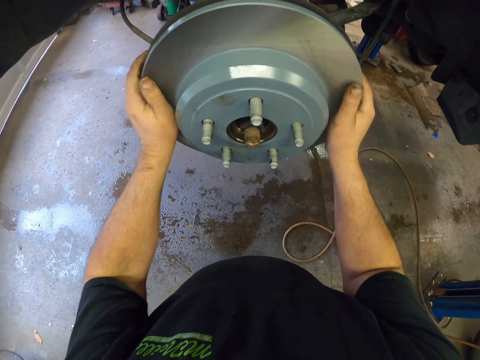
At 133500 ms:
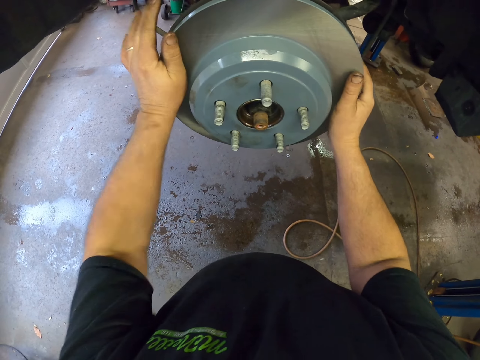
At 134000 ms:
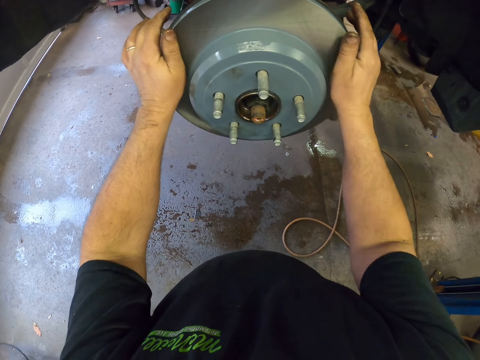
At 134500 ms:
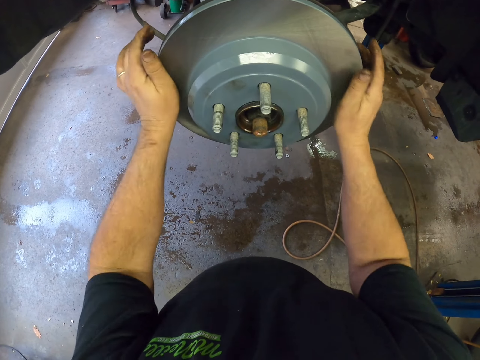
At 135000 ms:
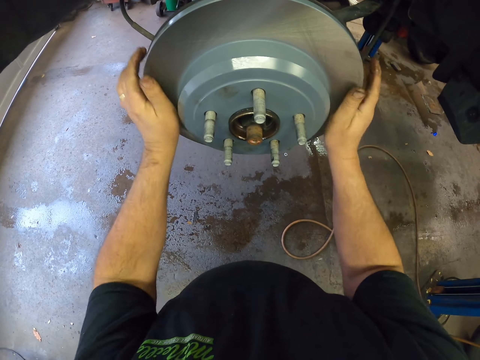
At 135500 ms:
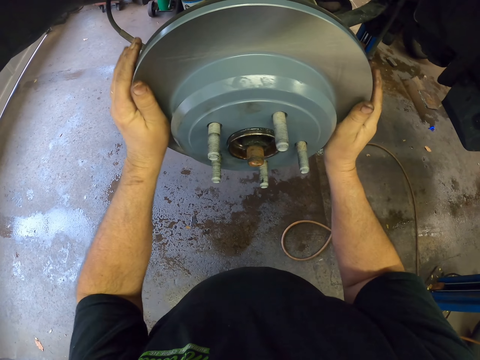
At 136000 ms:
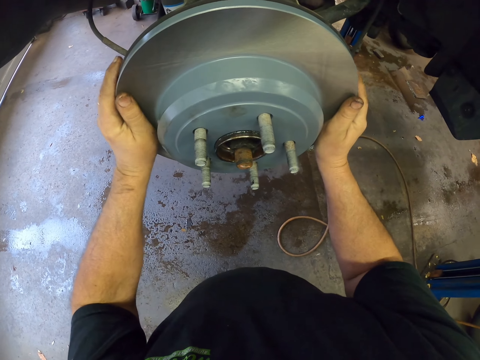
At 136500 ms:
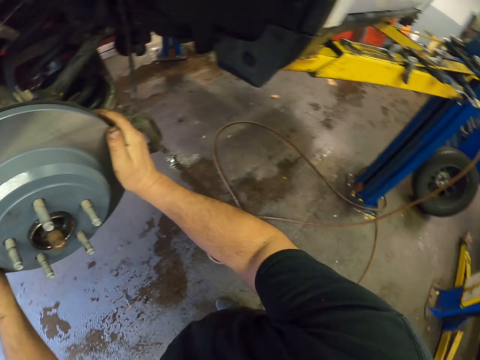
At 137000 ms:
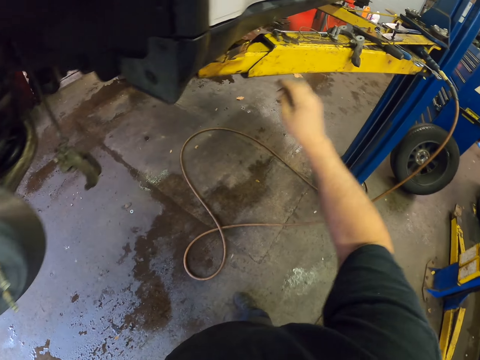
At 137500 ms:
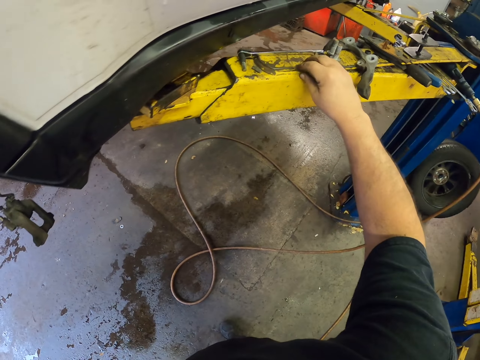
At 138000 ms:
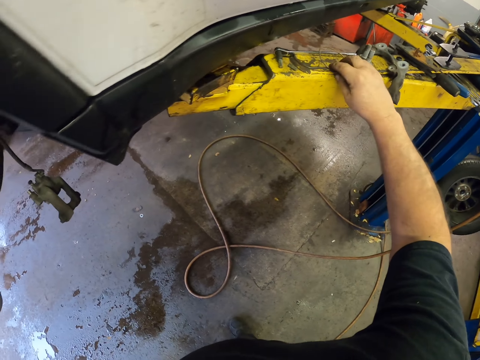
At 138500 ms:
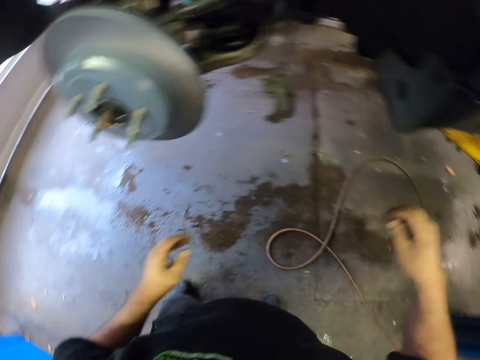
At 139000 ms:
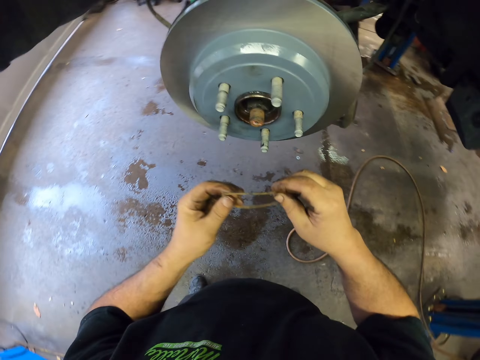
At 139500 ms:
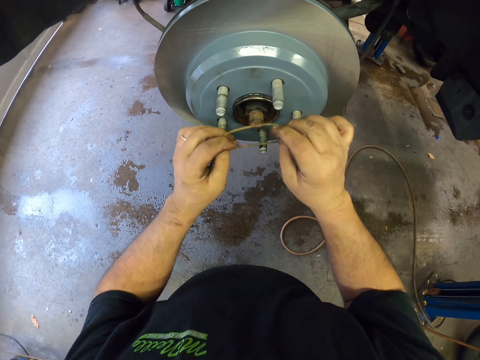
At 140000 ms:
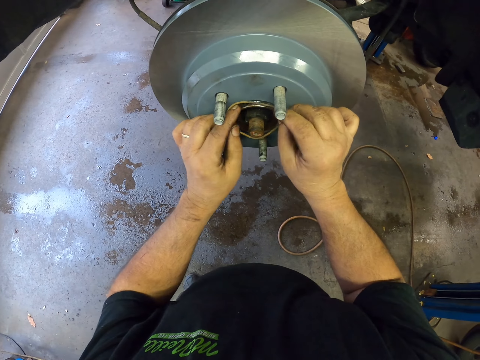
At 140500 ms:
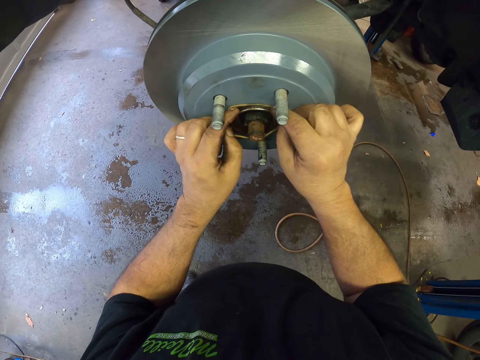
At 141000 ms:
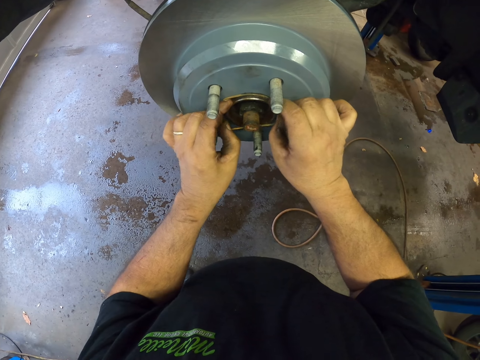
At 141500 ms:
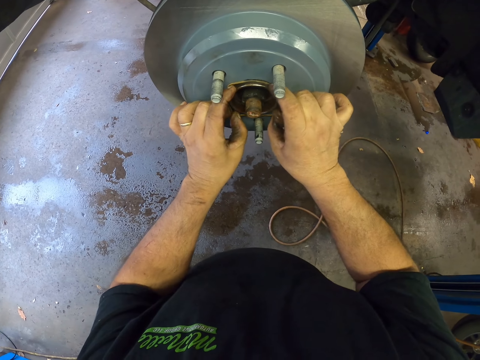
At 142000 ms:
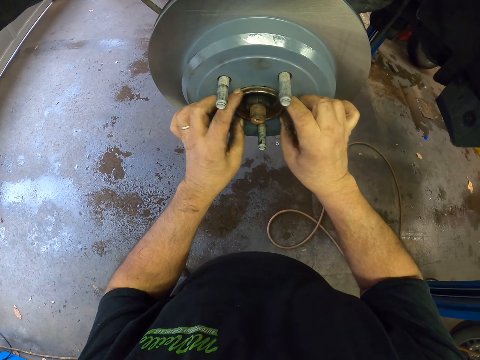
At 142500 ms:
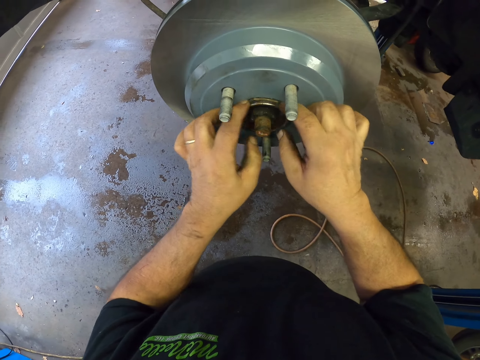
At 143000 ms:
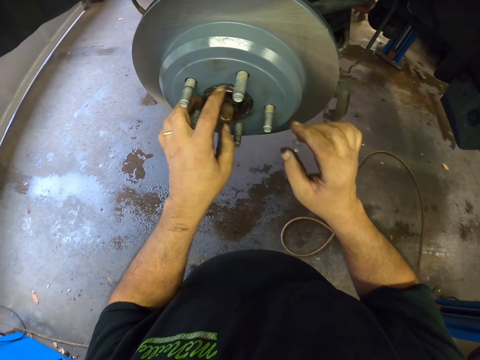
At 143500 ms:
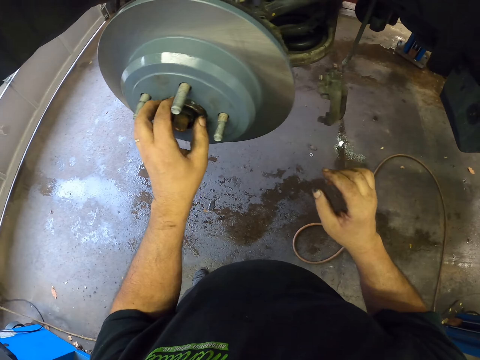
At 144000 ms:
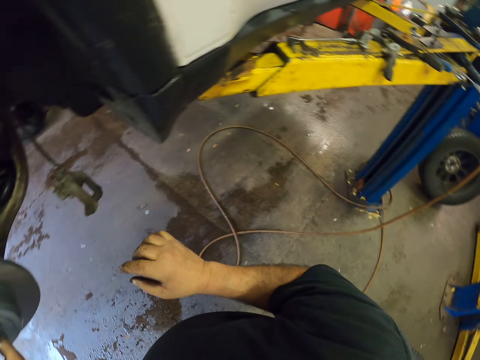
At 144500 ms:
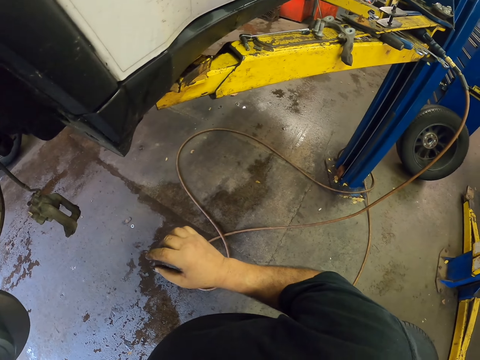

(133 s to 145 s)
The camera wearer taps the brake drum with his hands. He picks the brake drum seal. He fixes the brake drum seal on the rim.

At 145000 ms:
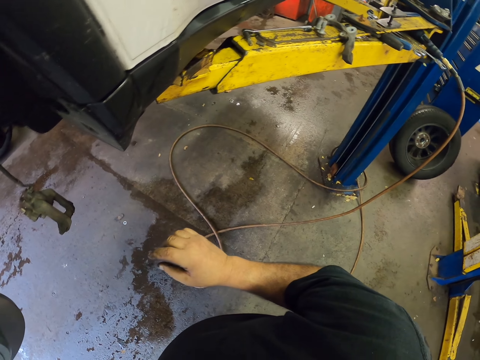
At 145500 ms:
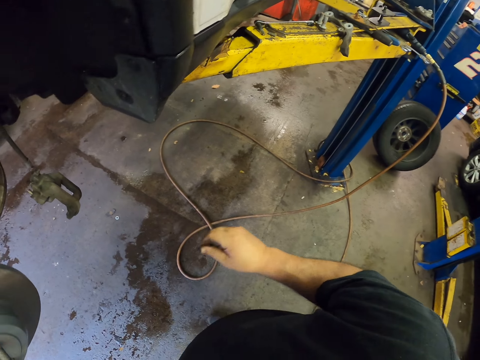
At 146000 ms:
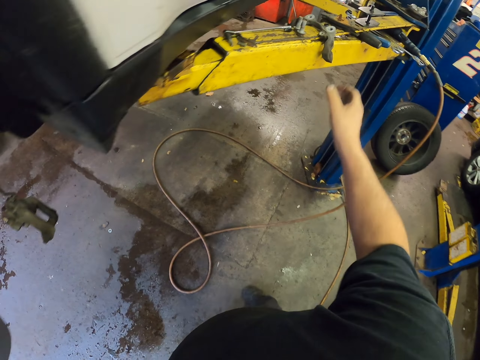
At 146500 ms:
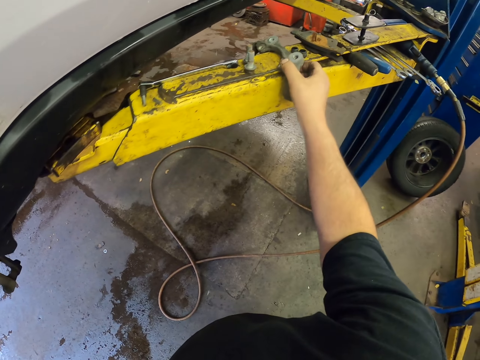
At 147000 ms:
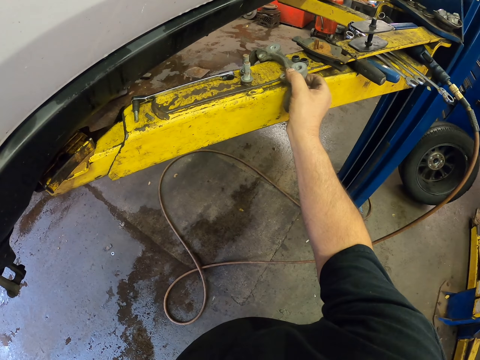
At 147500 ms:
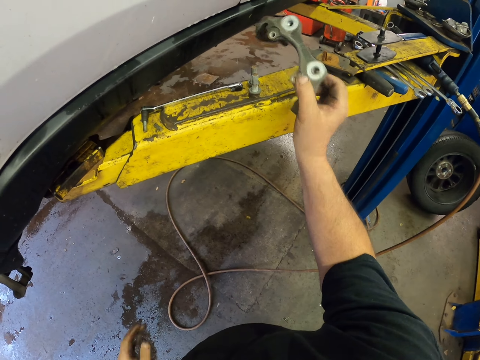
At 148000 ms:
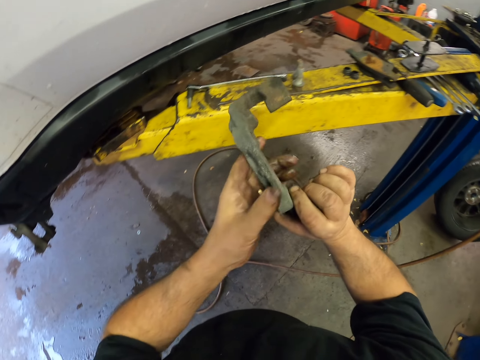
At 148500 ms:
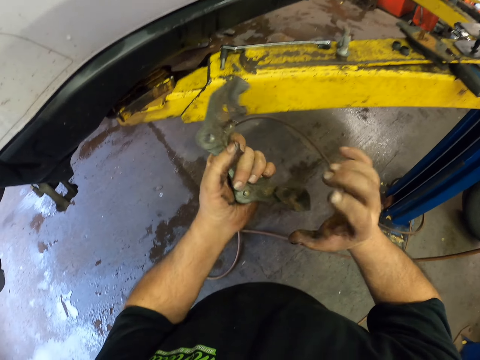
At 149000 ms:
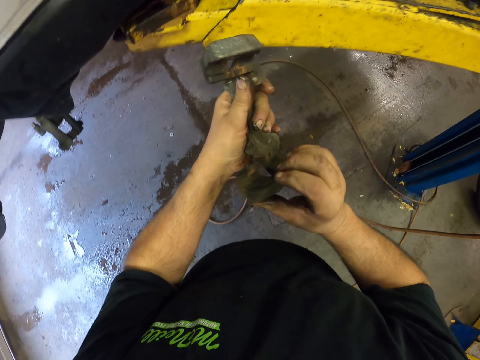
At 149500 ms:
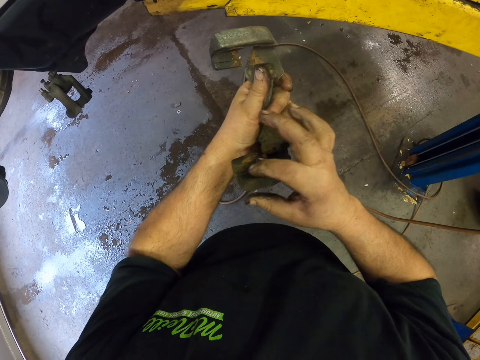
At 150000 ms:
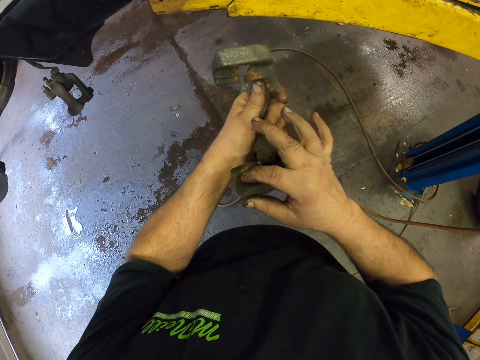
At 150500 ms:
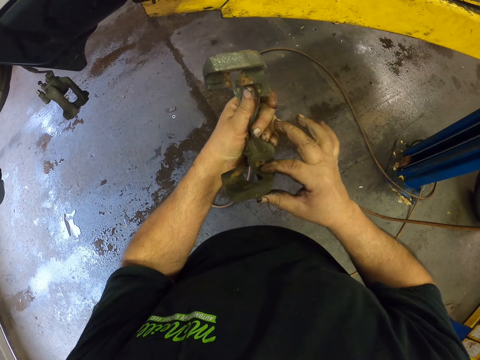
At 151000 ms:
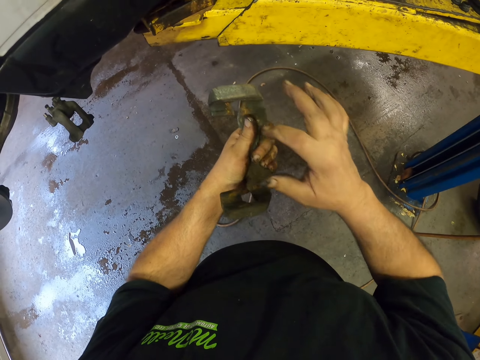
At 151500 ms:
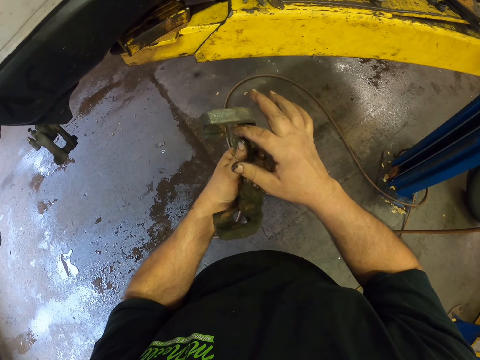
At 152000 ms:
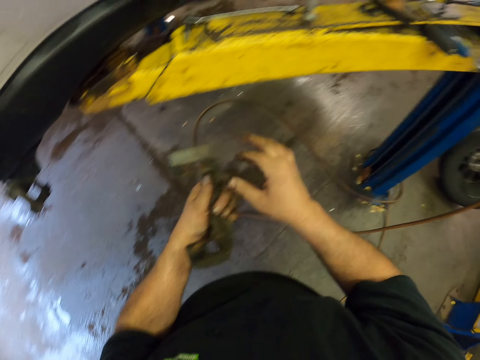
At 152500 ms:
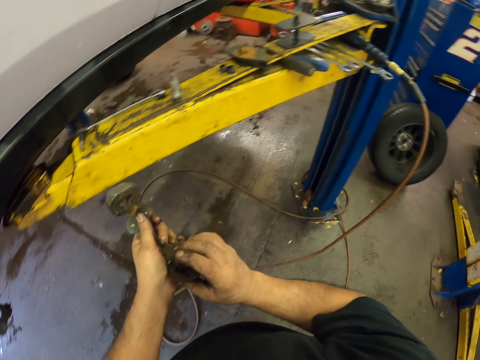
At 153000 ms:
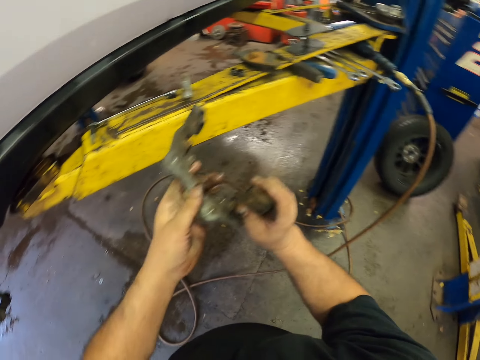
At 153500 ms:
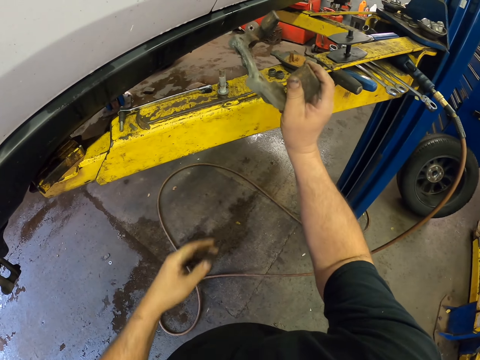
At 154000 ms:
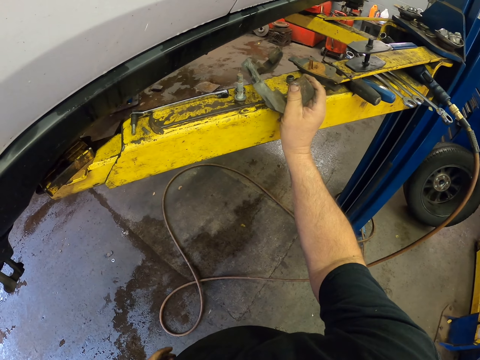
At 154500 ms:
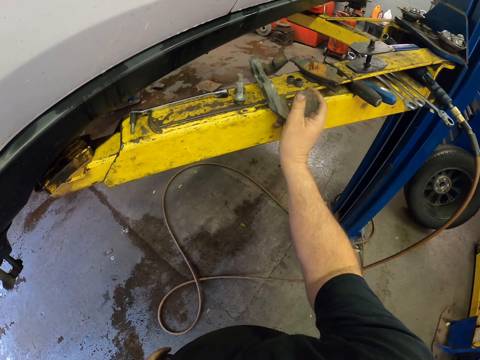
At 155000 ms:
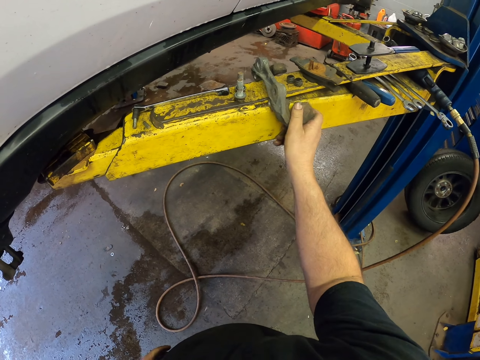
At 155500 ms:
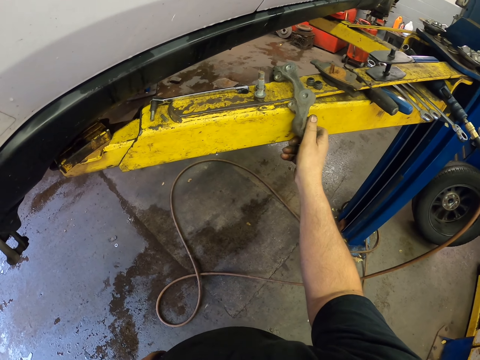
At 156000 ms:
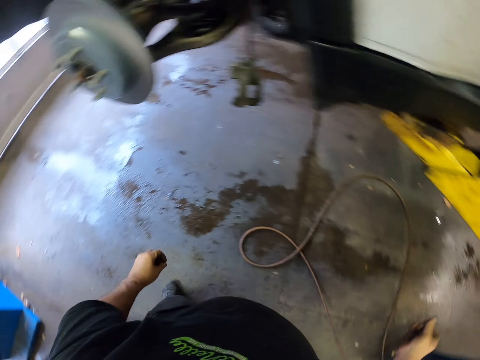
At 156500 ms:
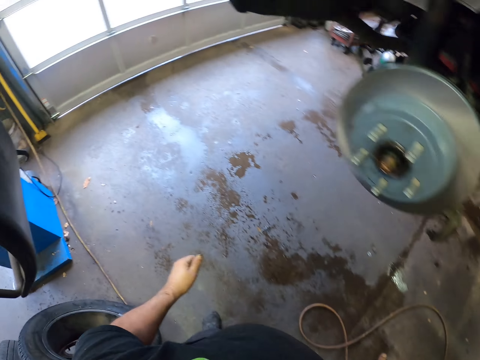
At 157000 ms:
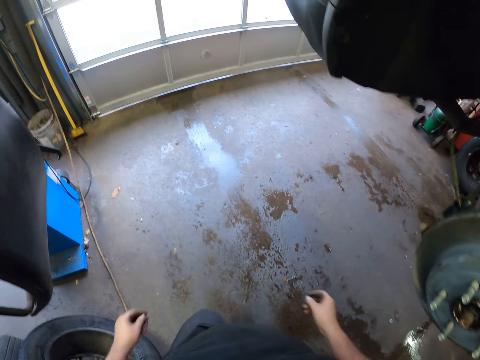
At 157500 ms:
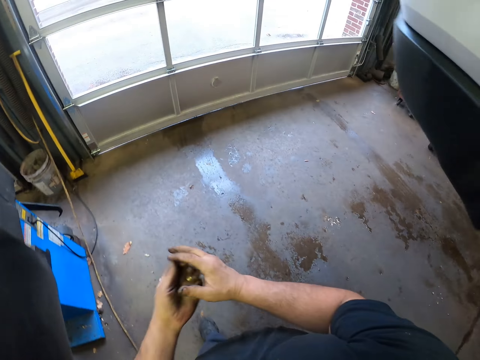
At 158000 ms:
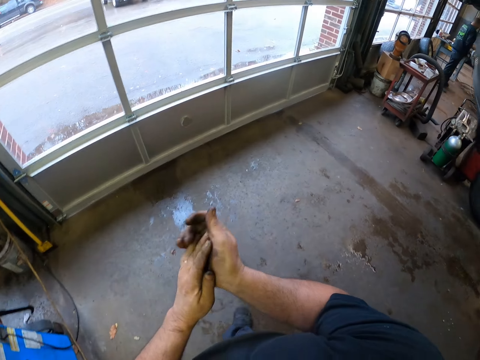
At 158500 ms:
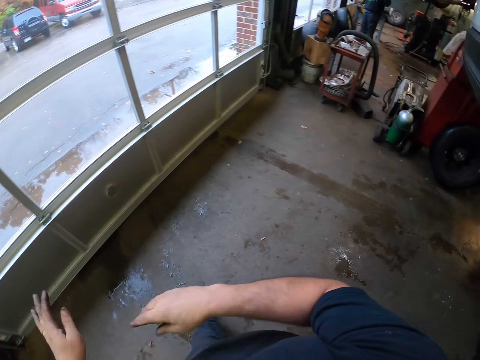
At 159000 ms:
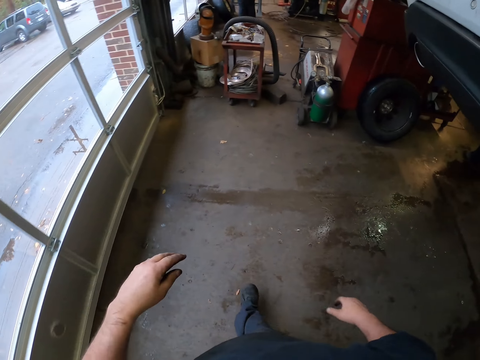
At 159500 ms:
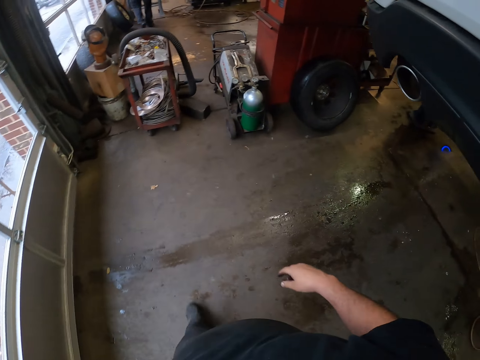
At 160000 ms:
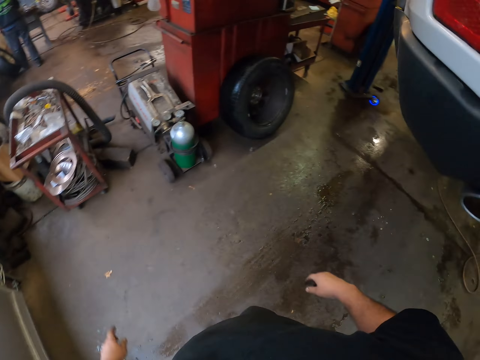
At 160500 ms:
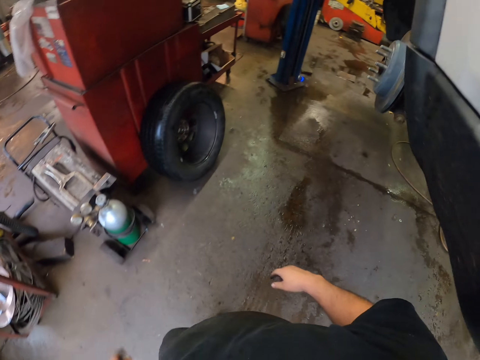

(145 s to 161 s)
The camera wearer picks a brake pad clip or metal. He touches the brake pad clip. He cleans the metal by hand. He drops the brake pad clip. He walks in the garage and rubs his hands.
